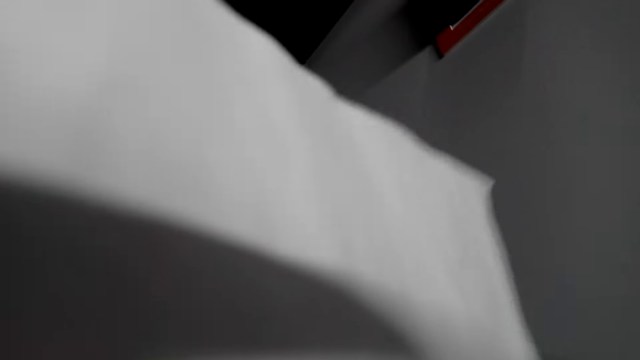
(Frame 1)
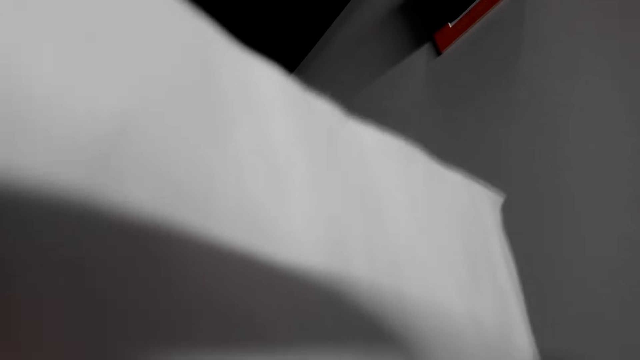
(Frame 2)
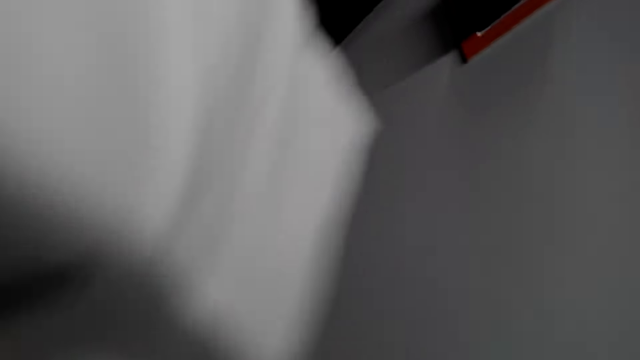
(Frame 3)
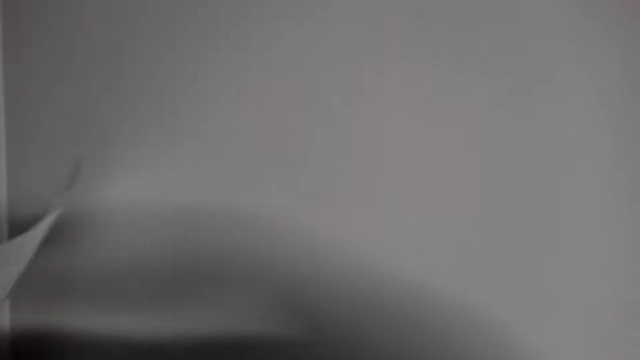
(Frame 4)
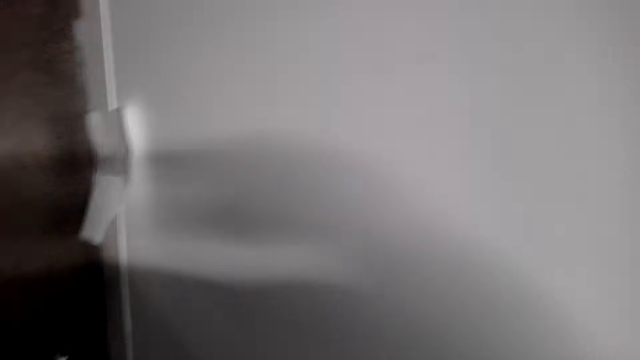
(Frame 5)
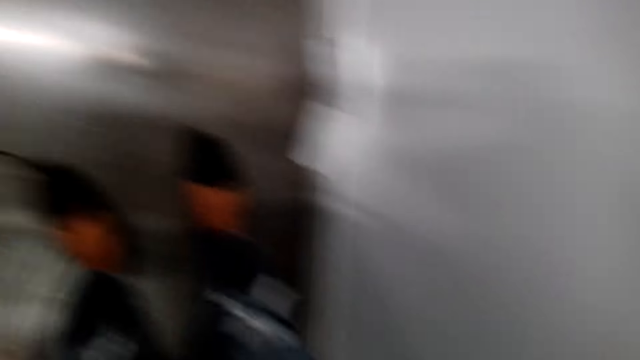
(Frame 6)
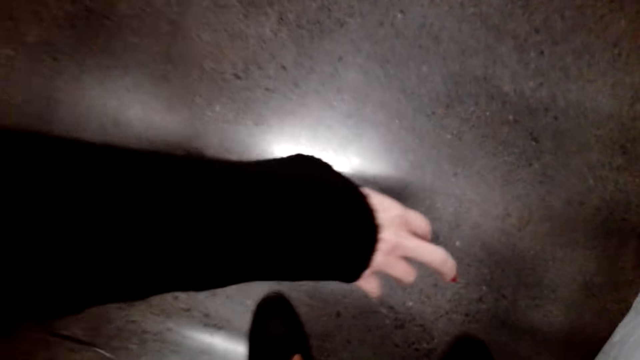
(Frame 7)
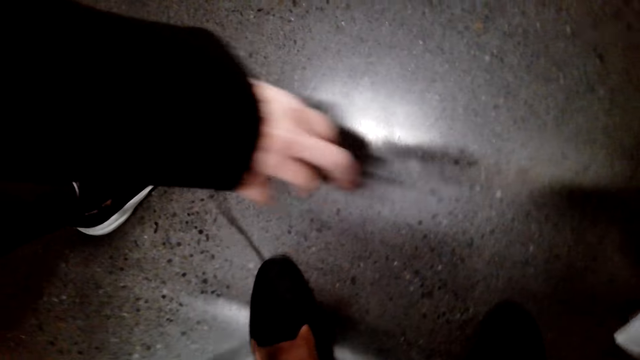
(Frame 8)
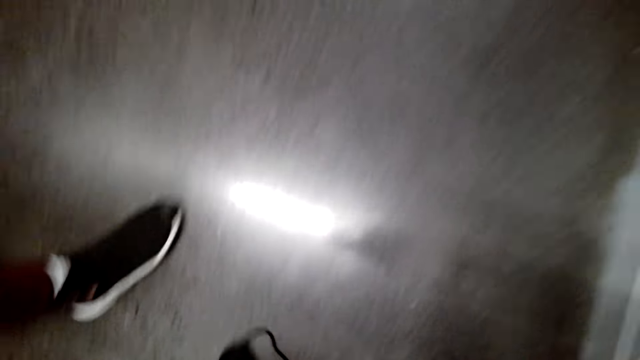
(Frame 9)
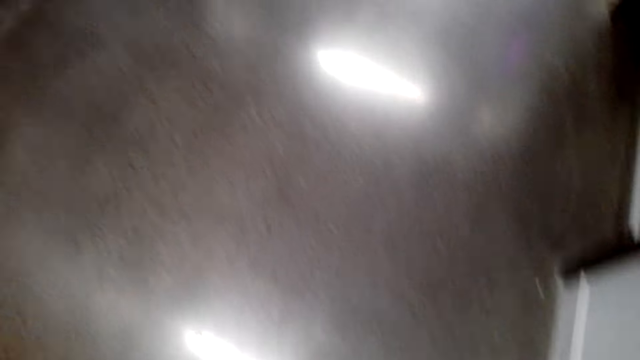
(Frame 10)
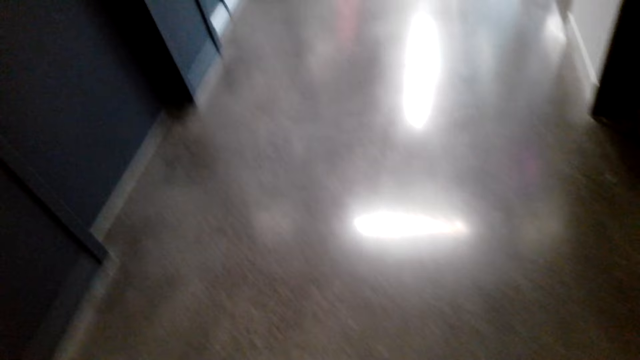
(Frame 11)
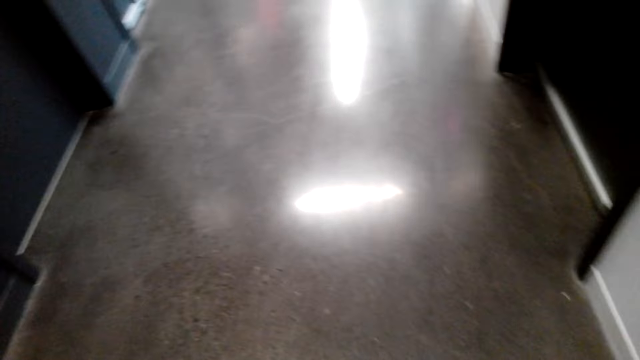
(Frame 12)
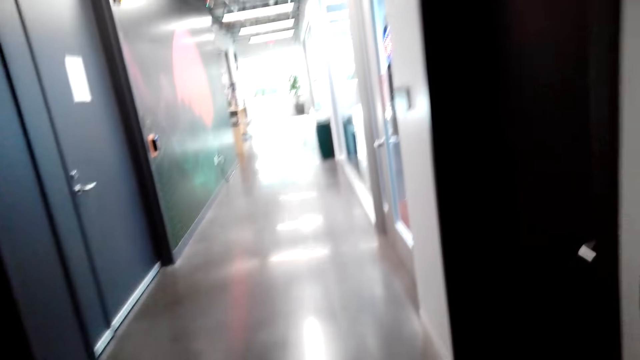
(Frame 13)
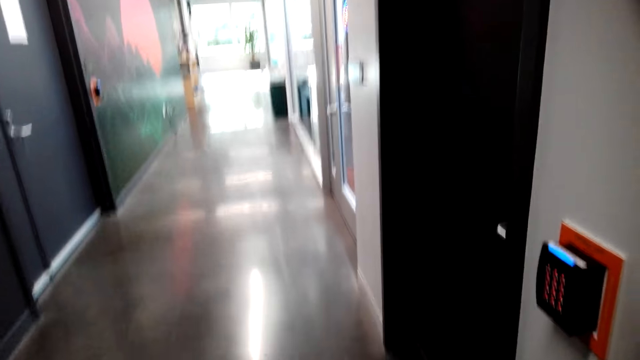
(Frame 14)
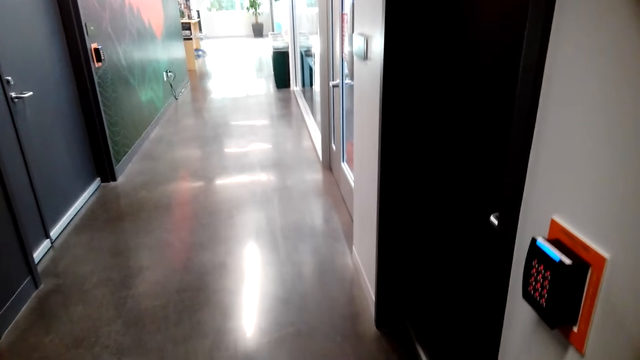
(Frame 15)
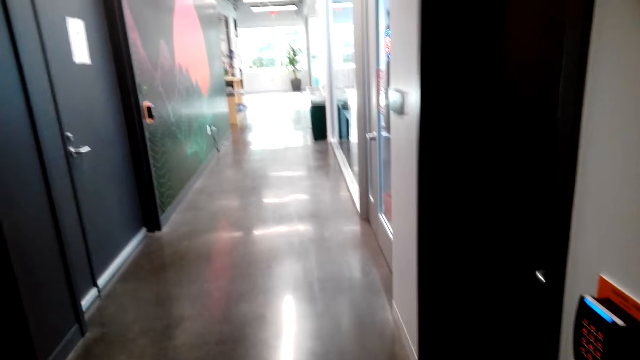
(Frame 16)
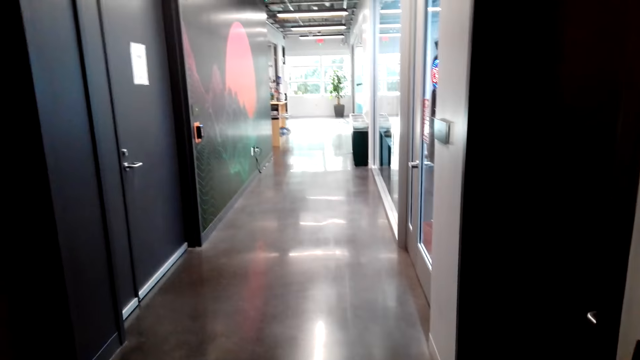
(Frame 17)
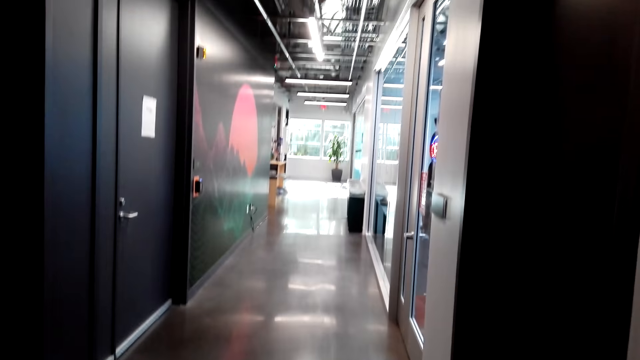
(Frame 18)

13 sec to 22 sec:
The camera wearer drops a shopping list. They bend down. They pick the shopping list. They look around.

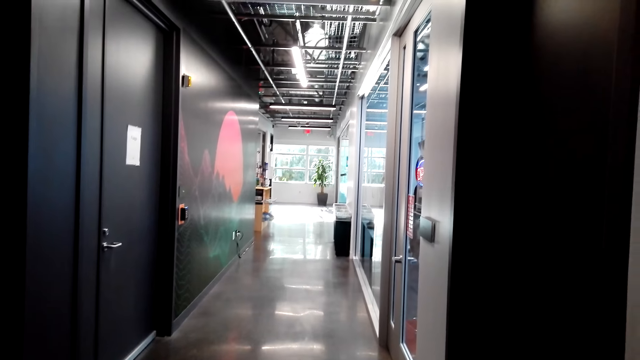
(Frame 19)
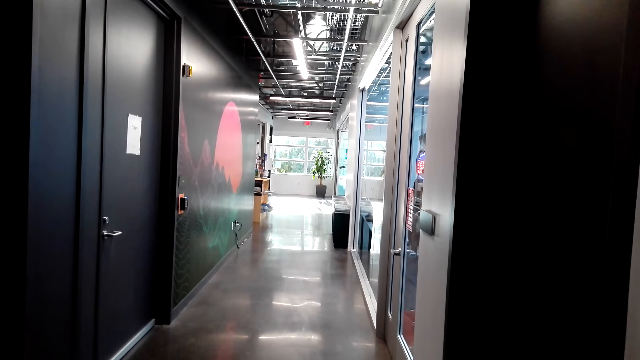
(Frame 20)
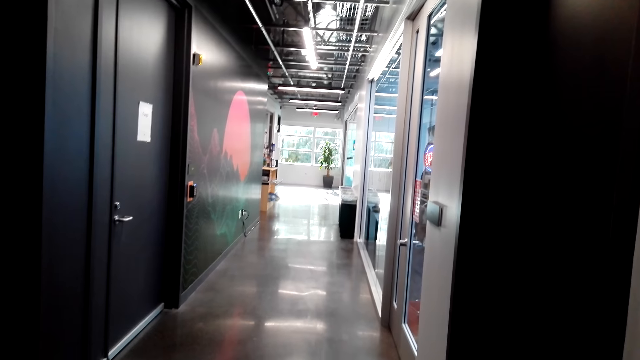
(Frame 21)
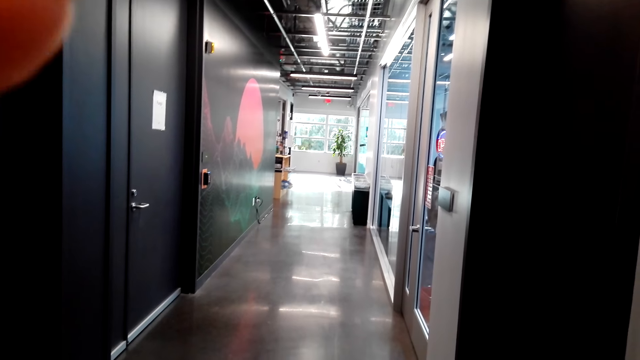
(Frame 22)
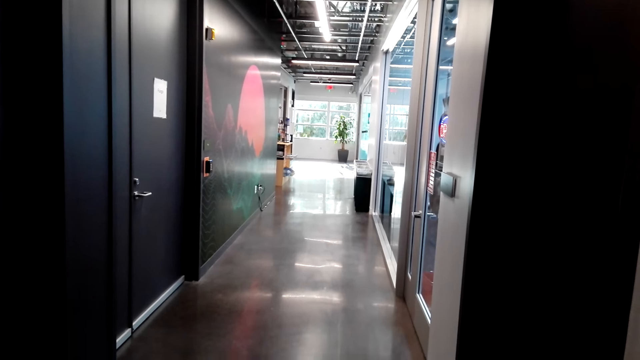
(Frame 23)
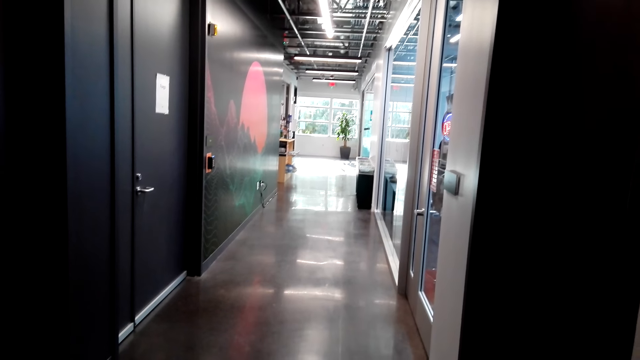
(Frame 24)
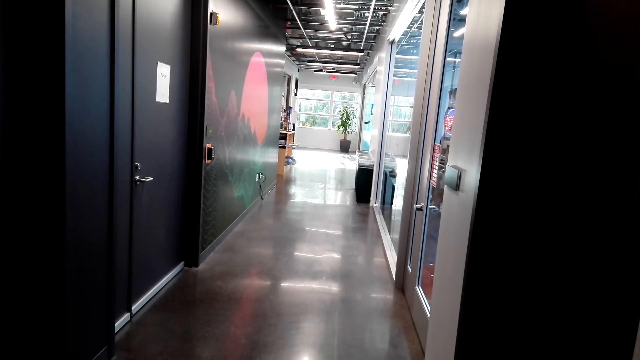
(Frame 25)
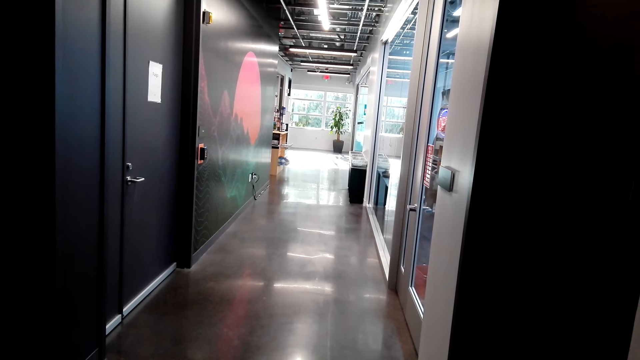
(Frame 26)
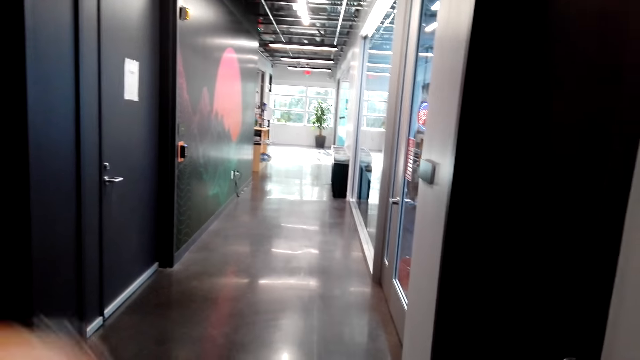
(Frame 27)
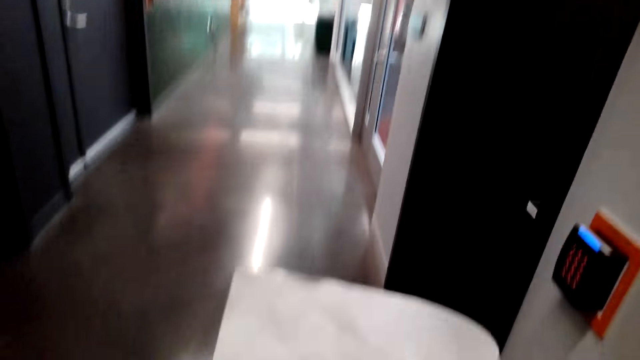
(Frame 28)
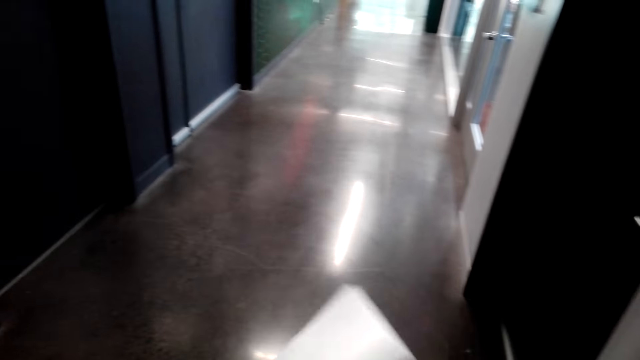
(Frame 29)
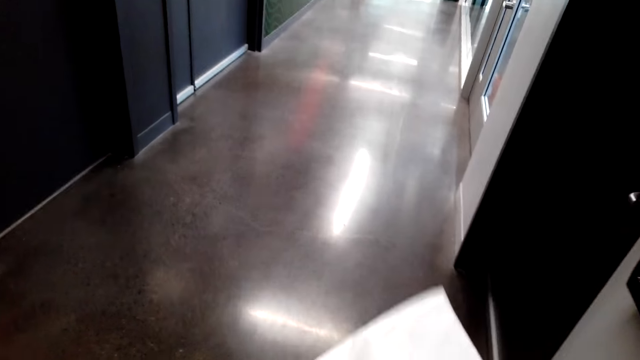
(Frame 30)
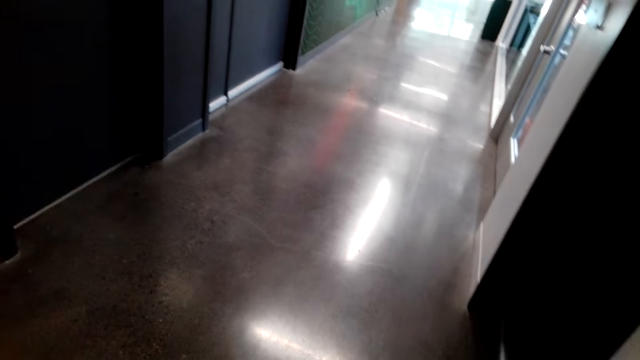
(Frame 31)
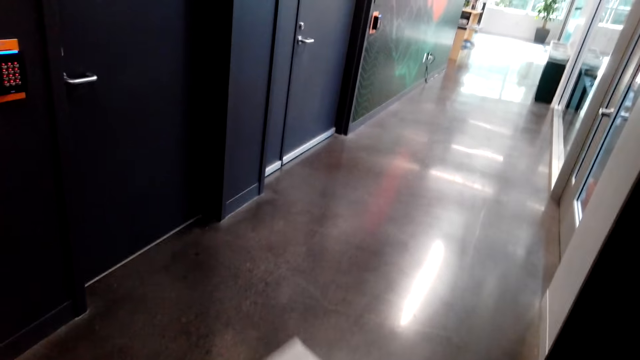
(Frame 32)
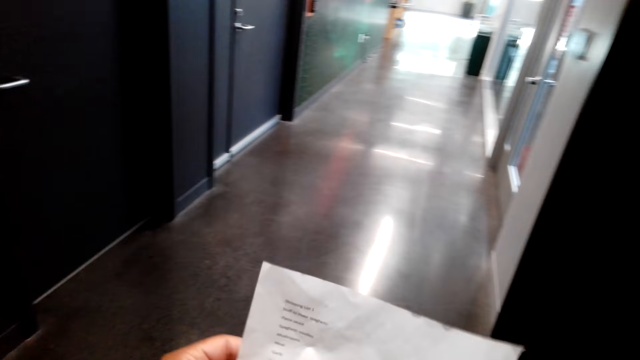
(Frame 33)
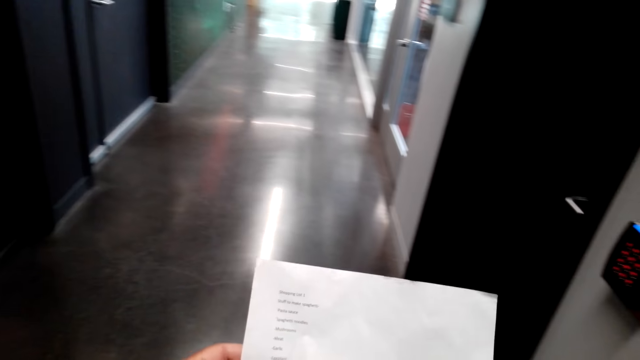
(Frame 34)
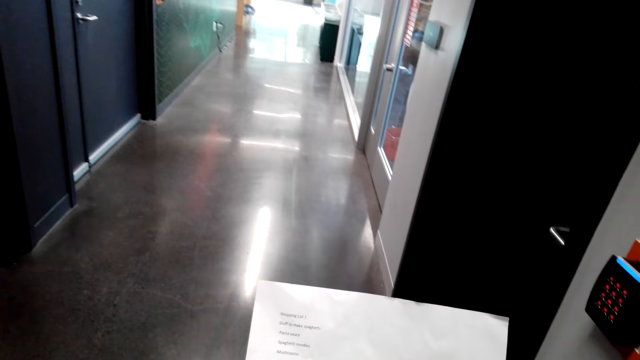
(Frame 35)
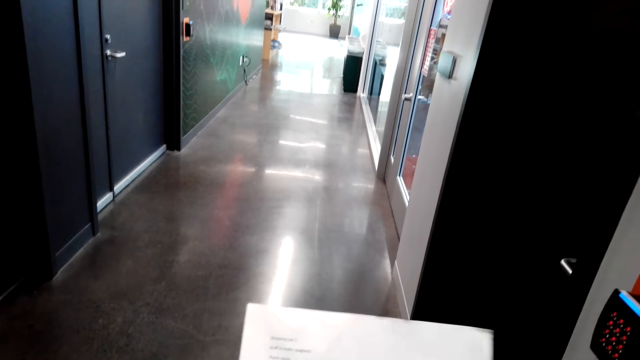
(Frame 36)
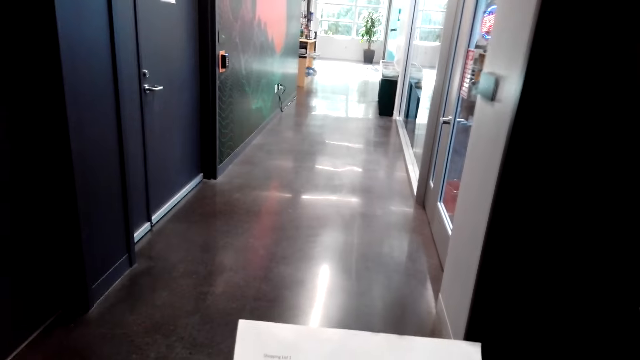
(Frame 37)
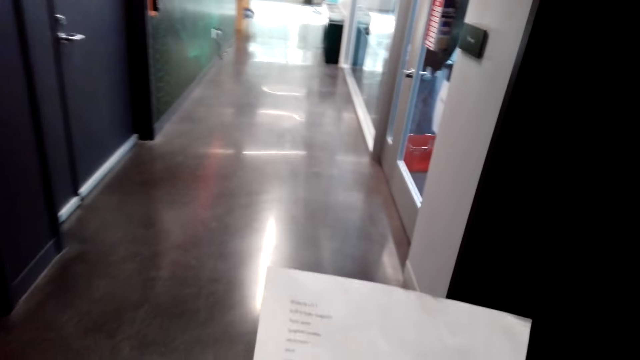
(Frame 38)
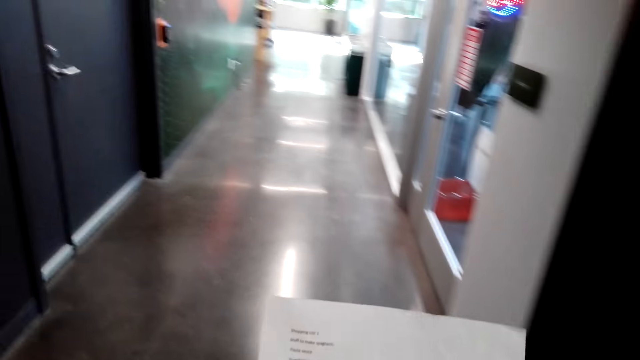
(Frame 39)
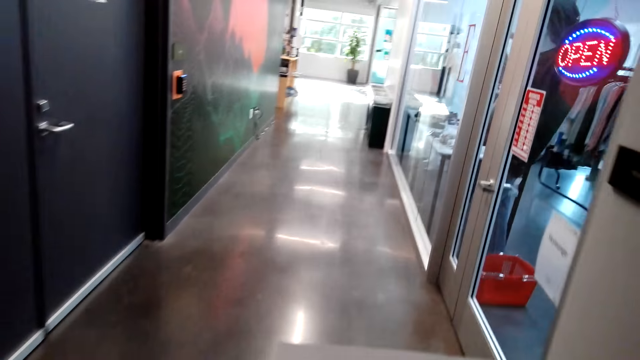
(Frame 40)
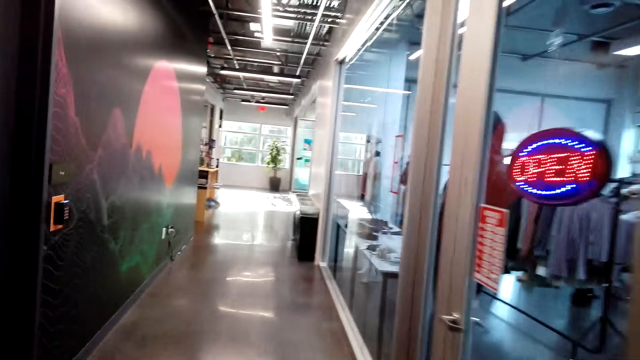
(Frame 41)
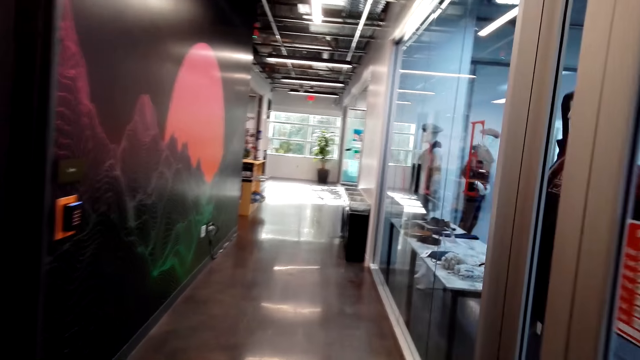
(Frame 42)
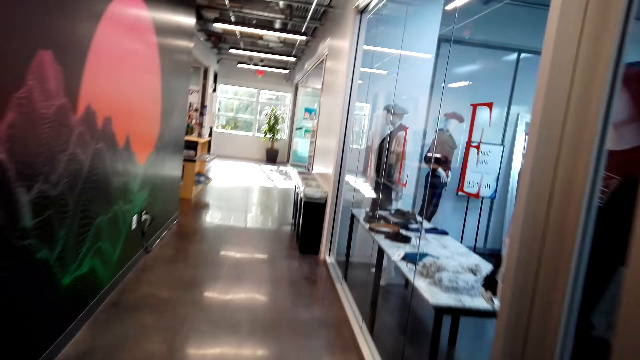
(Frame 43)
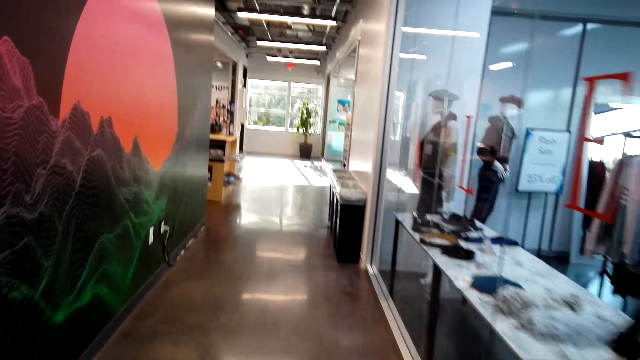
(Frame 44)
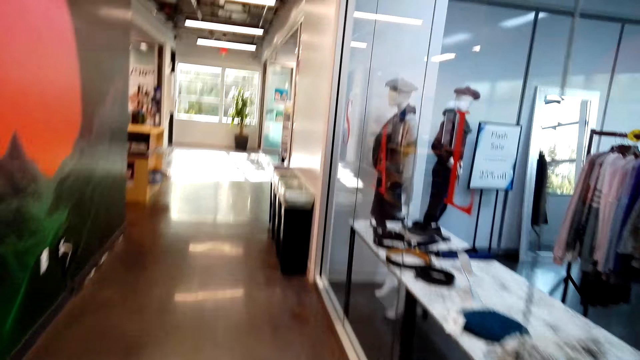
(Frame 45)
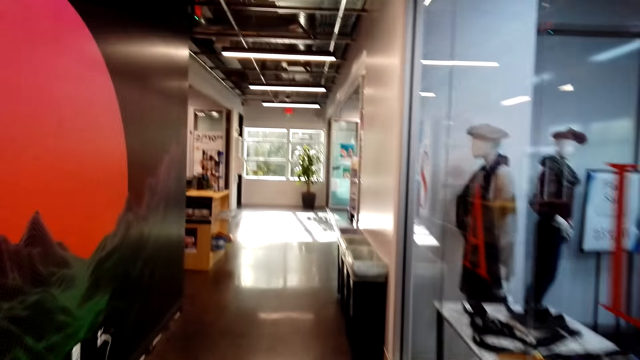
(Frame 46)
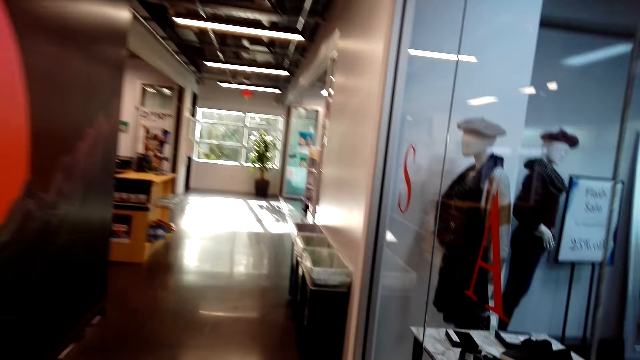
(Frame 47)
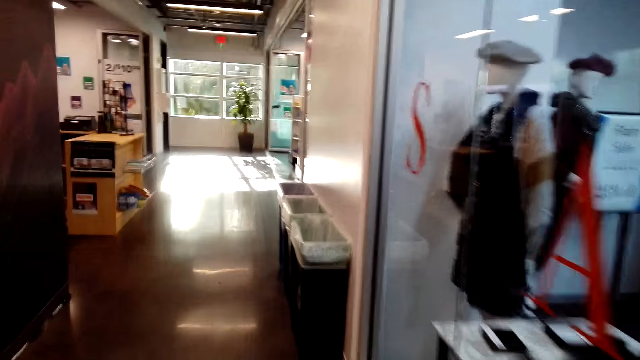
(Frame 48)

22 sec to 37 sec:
The camera wearer adjusts the camera. They hold a paper. They stare at the shopping list. They walk to the supermarket.
